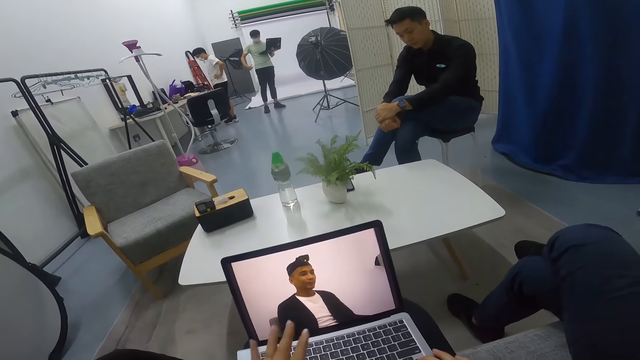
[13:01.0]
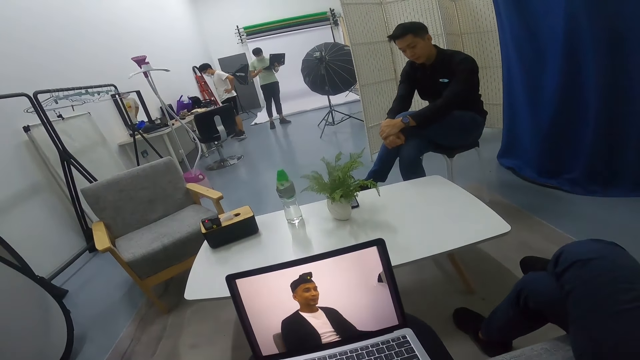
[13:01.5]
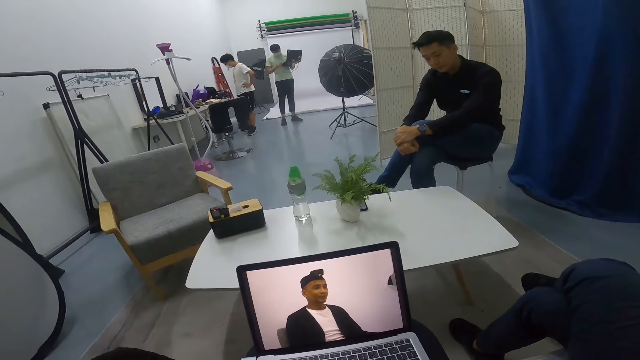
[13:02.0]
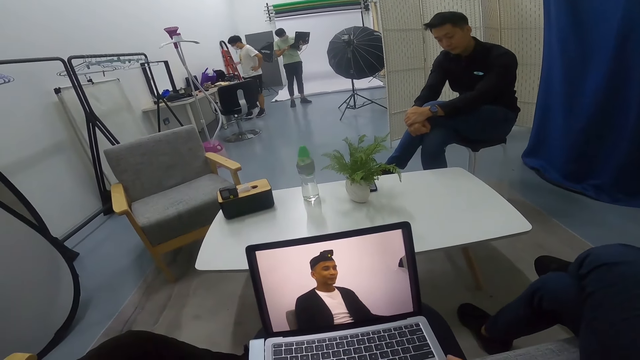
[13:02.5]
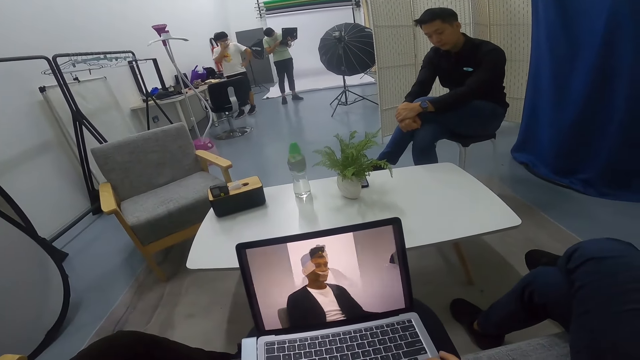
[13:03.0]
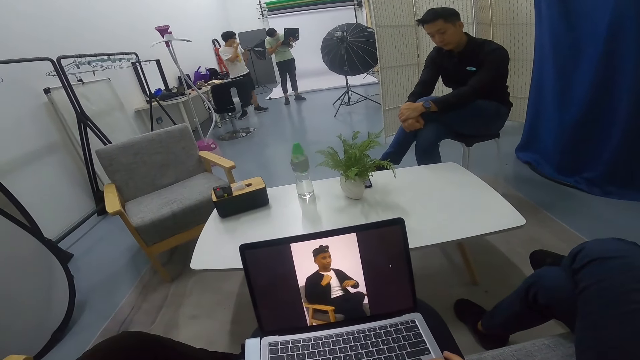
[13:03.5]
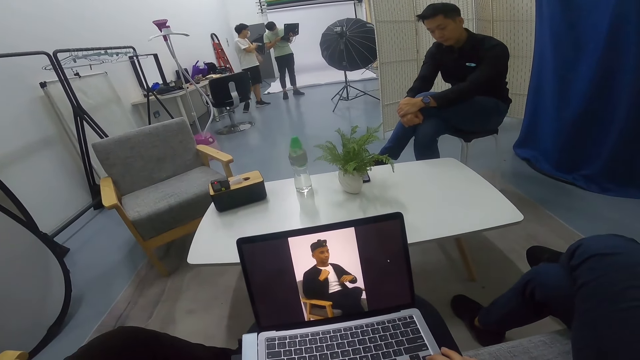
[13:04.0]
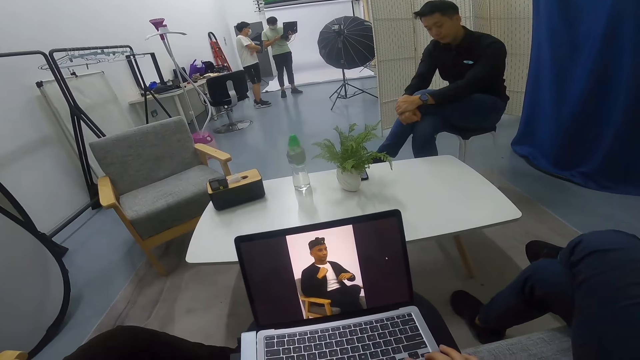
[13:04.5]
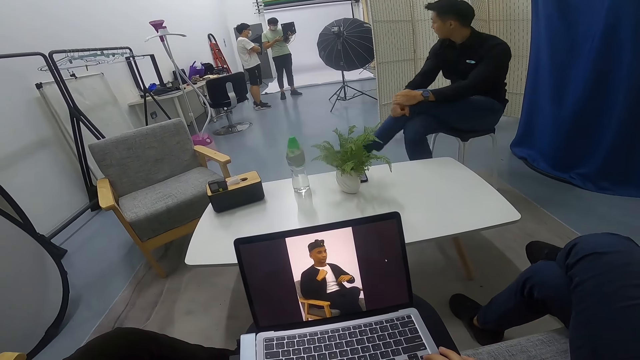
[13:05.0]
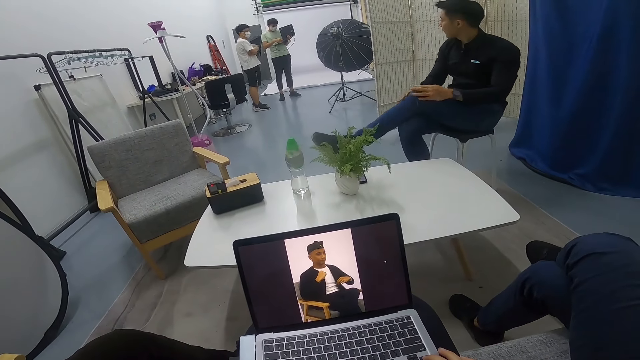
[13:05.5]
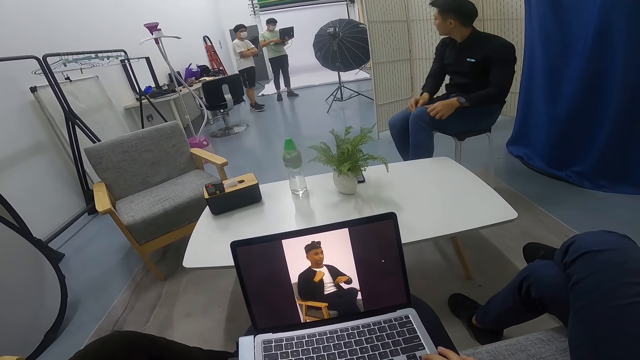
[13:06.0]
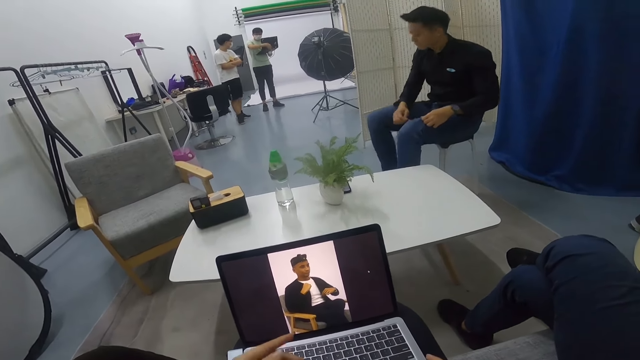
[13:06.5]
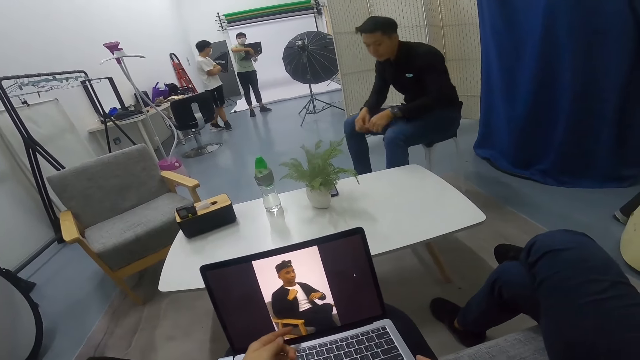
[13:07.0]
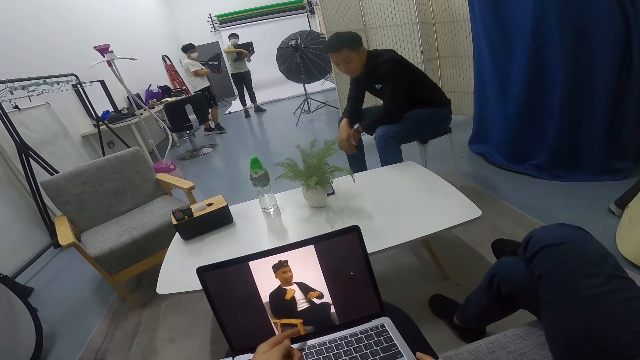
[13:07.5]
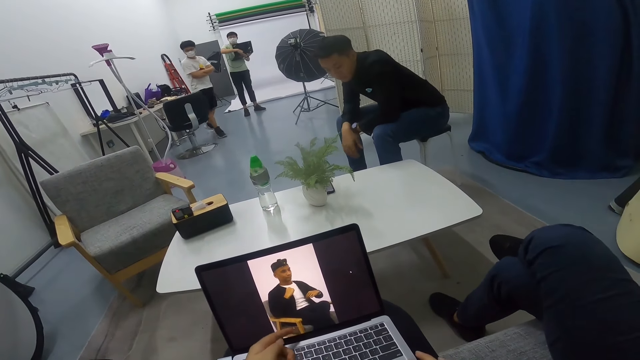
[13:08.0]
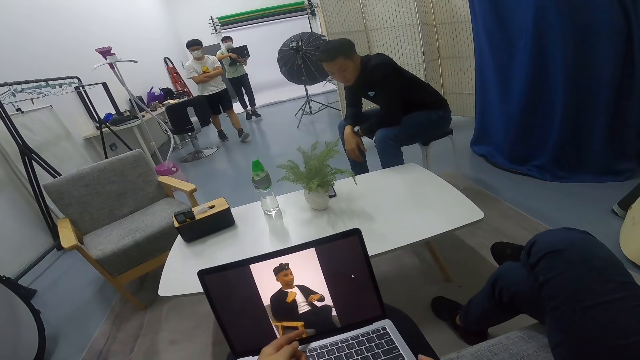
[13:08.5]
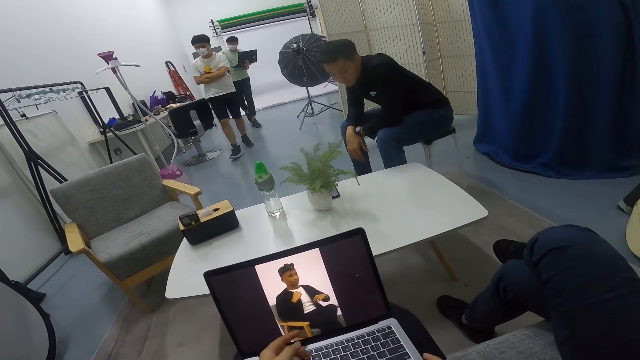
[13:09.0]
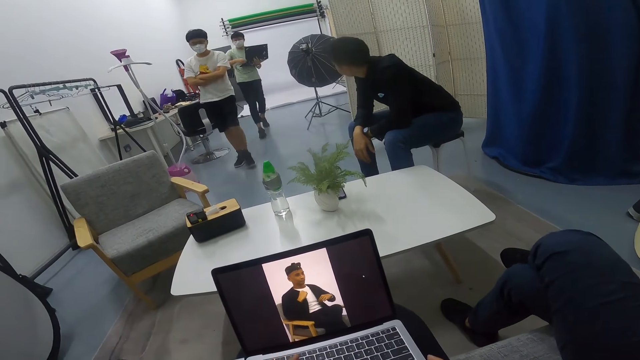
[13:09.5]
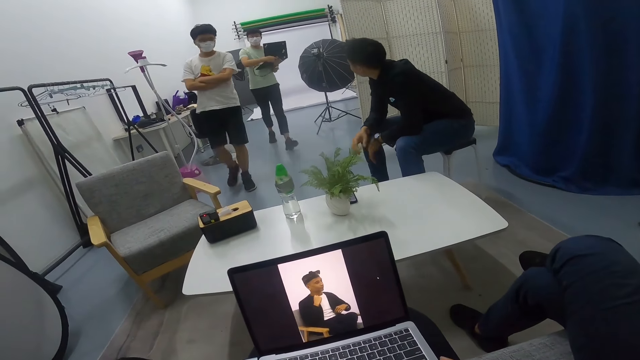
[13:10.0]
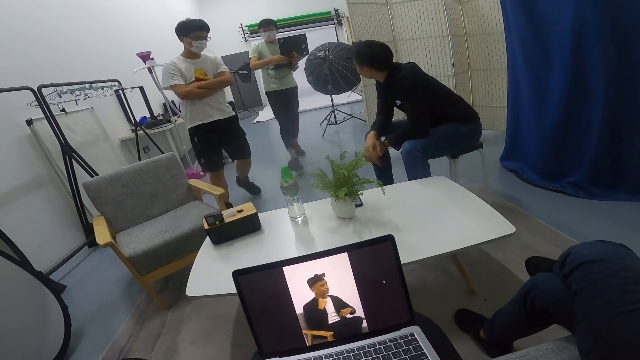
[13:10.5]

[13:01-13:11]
The camera wearer uses a laptop. A man connects a cable on his laptop. Another man walks closer to the first man. The other man stands beside the first man. A third man looks around. He unfolds his legs, pulls his leg, stretches his jeans, pulls his trousers, and bends his upper body. The camera wearer uses the laptop again. The third man stares around in the room. The first man and the other man walk towards a table in the room.

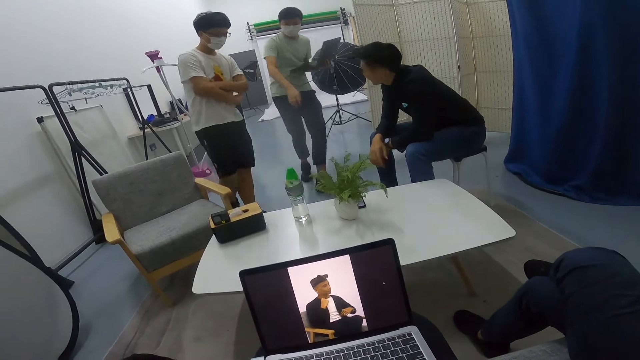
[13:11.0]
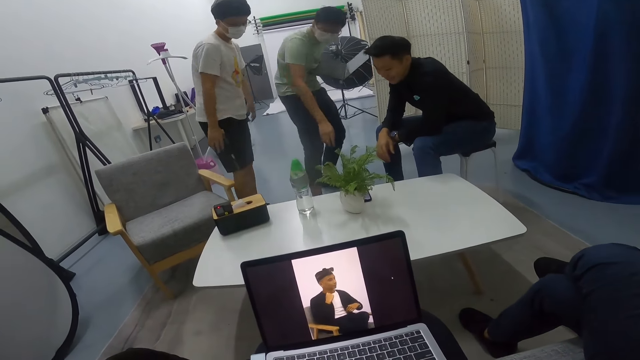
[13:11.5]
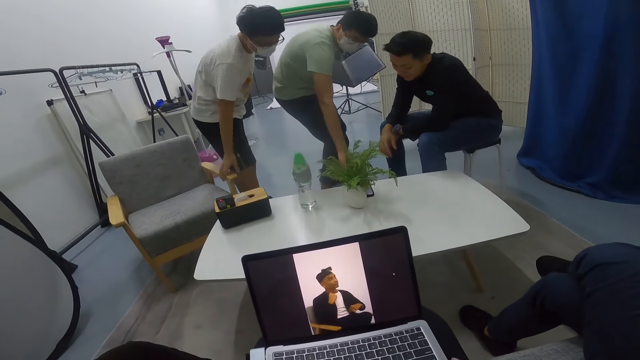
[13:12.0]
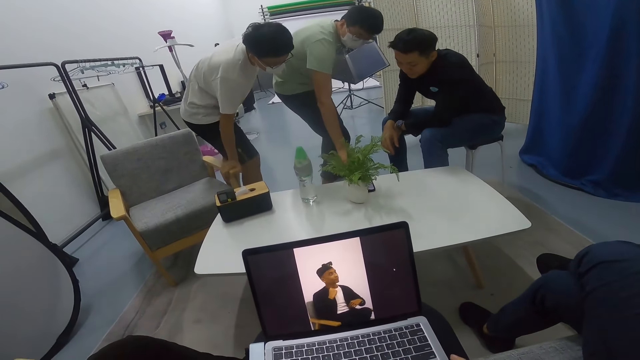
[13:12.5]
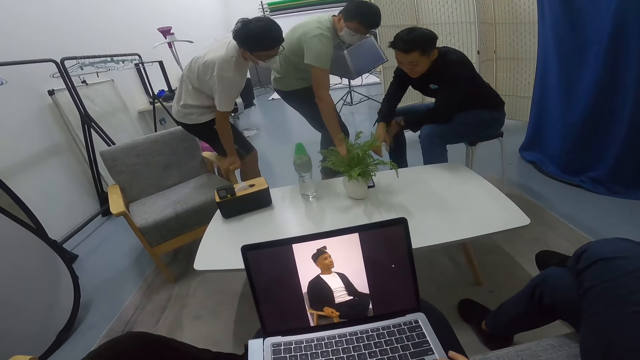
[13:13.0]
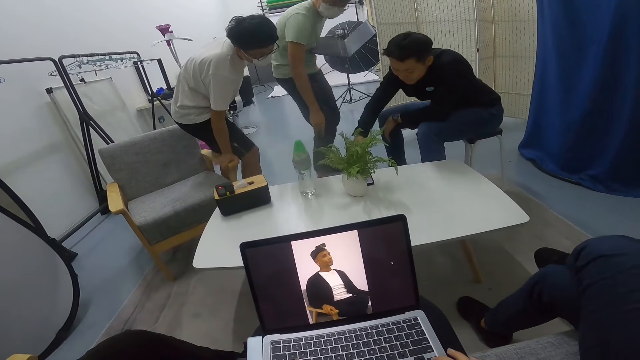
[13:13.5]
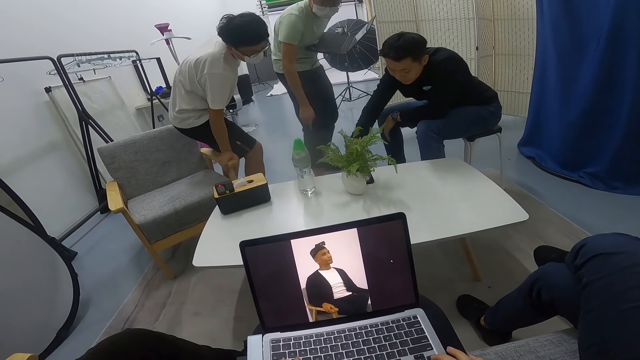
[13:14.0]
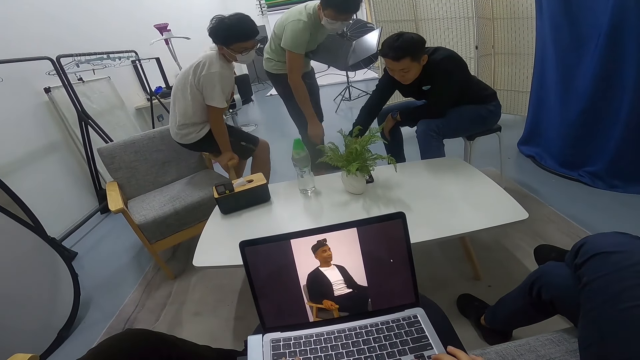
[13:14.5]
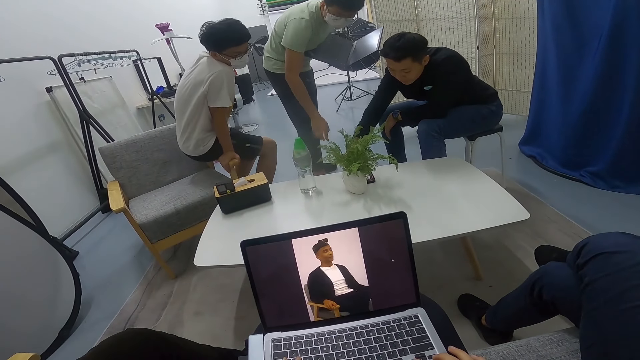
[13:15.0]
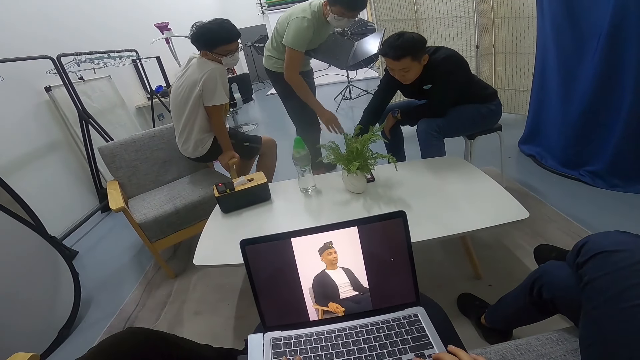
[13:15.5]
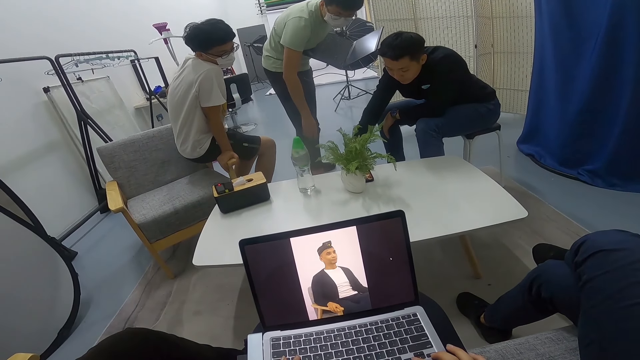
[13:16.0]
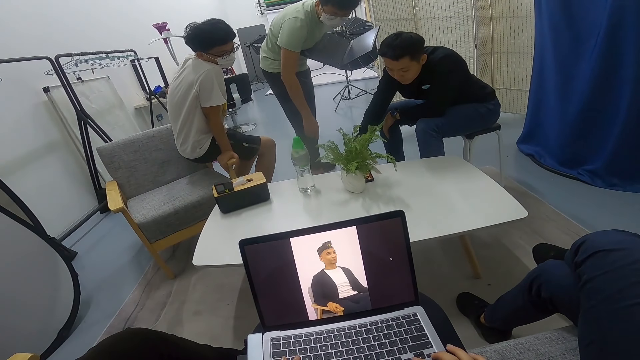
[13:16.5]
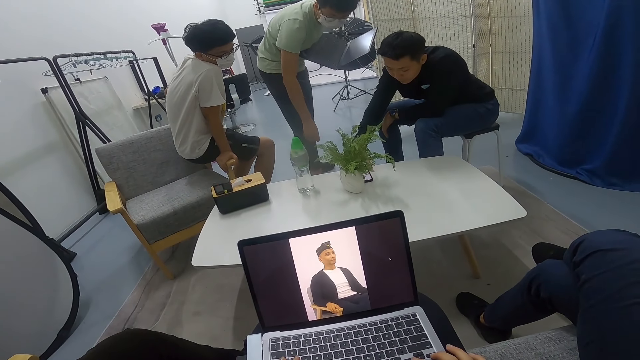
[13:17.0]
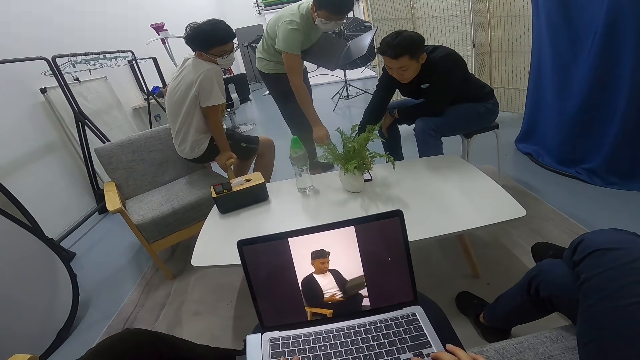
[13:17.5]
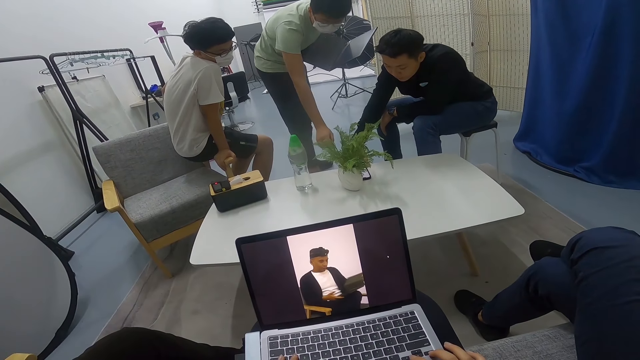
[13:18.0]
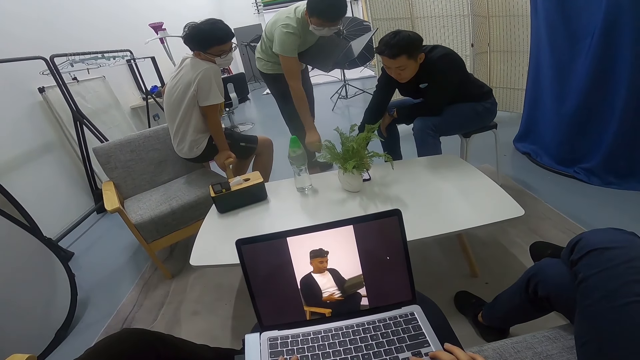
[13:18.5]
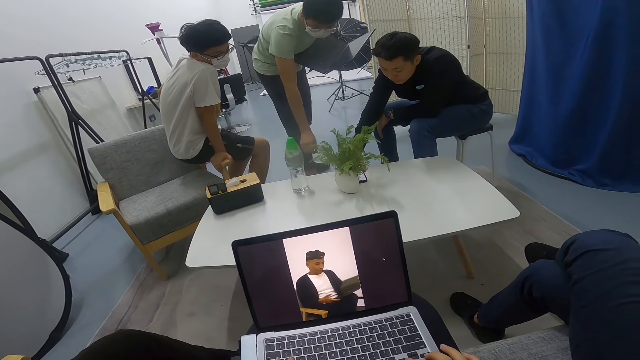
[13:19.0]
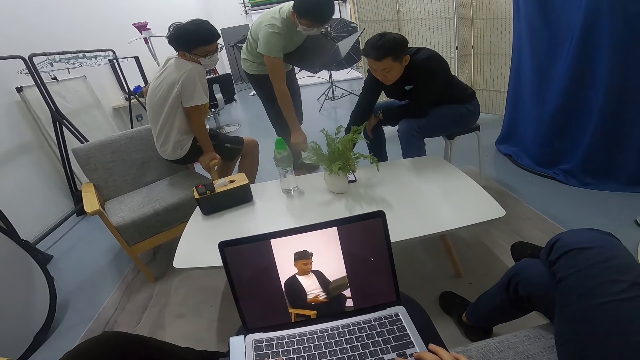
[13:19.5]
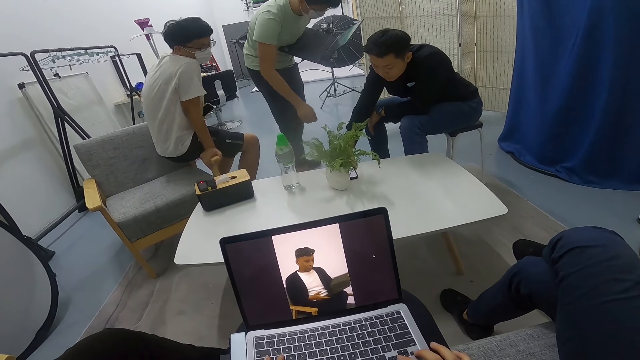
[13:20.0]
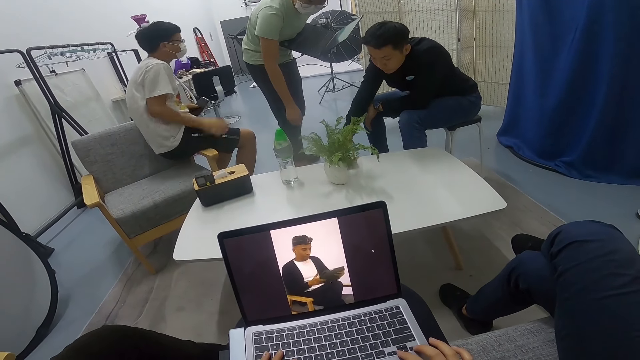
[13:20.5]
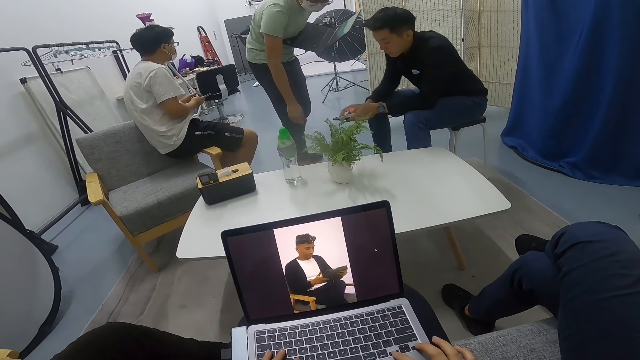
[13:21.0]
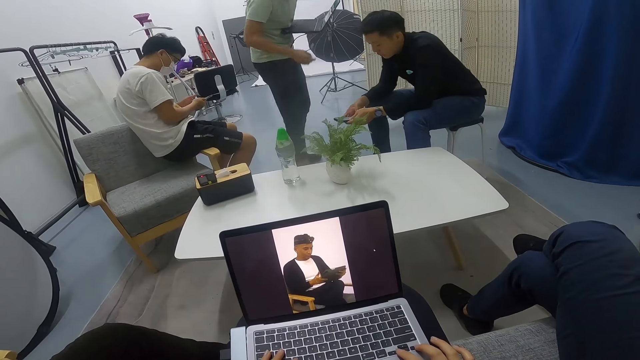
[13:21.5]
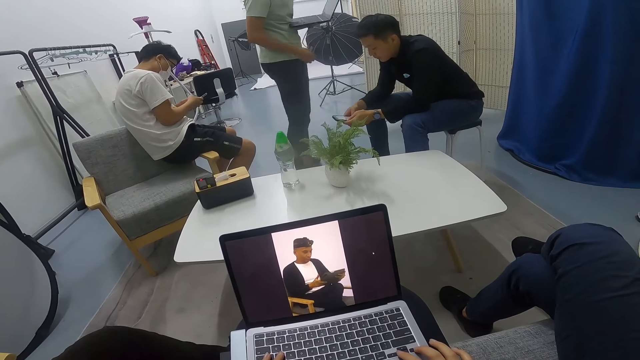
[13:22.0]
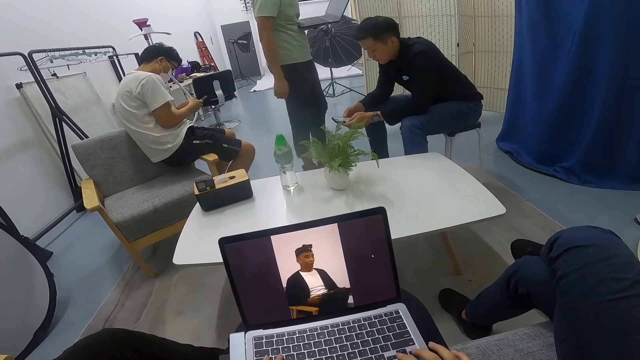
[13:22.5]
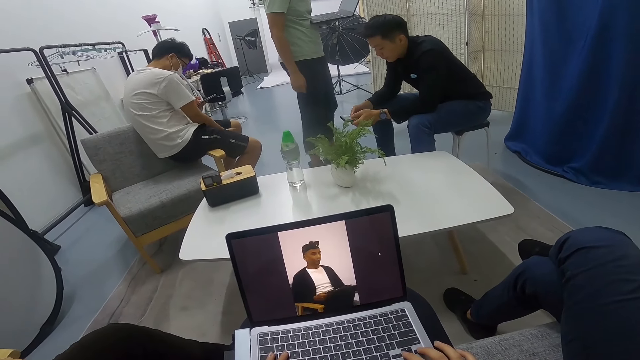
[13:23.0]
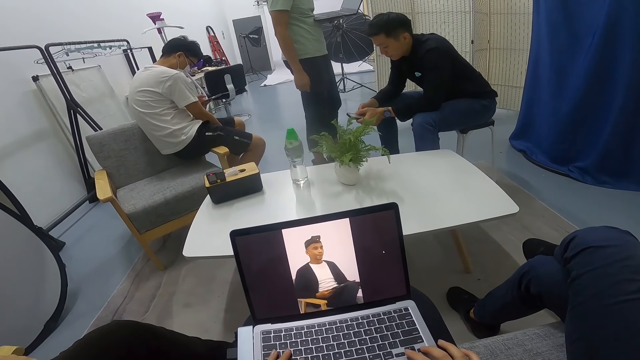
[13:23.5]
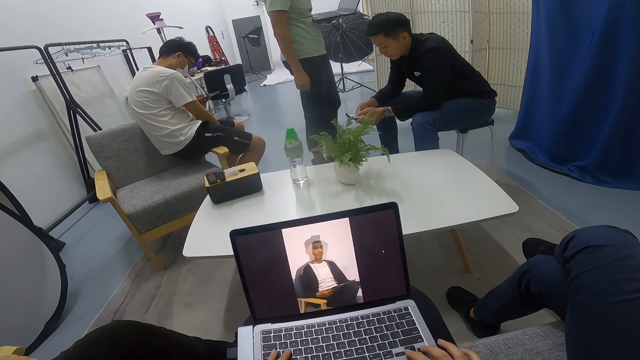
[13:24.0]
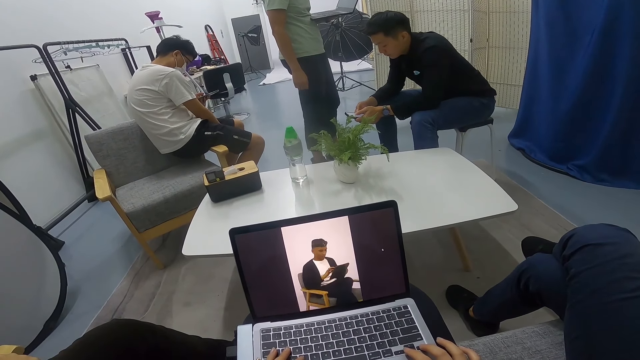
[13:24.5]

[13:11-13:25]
A man picks up a phone. Another man leans on a seat near a table. The first man uses the phone on the table. The other man holds the seat. He stares at the phone on the table. A third man uses the phone on the table. The first man stares at the third man using the phone. The camera wearer uses a laptop. The second man sits on the seat armrest. He takes his phone out of his pocket. The third man lifts the phone from the table. He uses the phone. The second man uses the phone in his hands. The first man stares at the third man using the phone.
